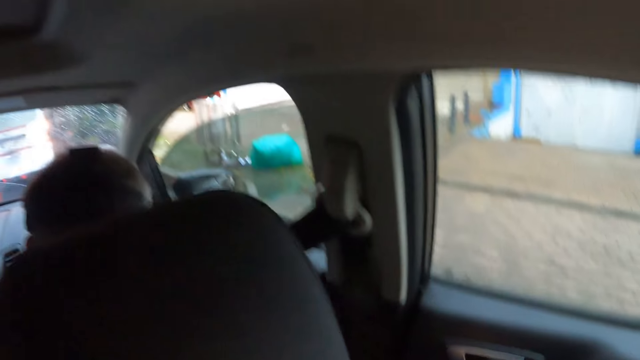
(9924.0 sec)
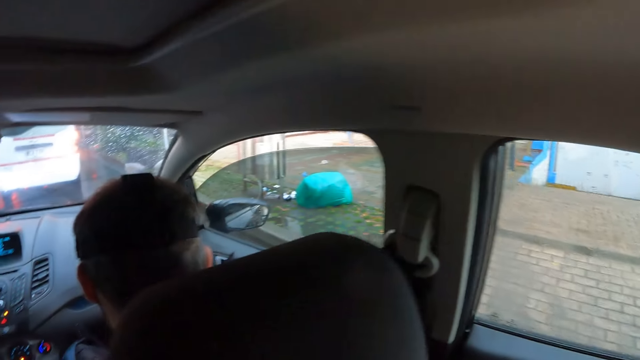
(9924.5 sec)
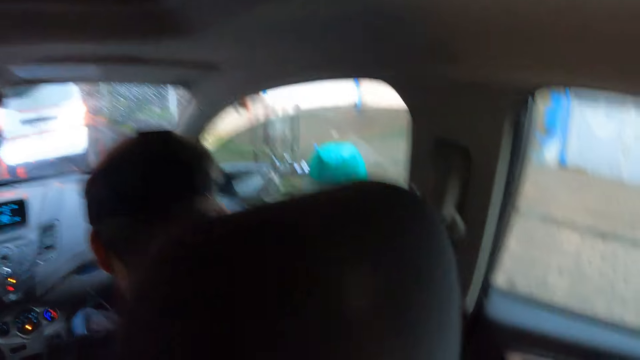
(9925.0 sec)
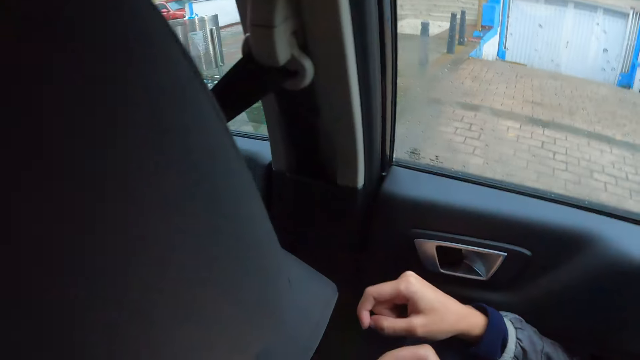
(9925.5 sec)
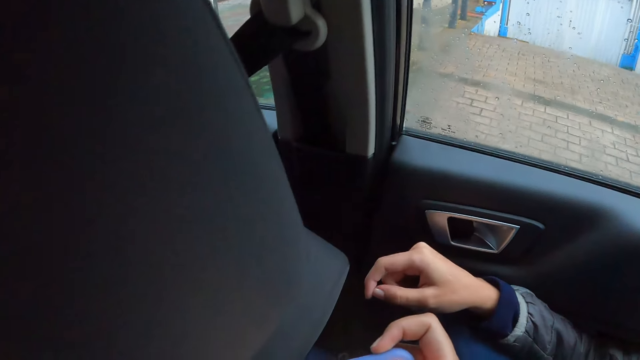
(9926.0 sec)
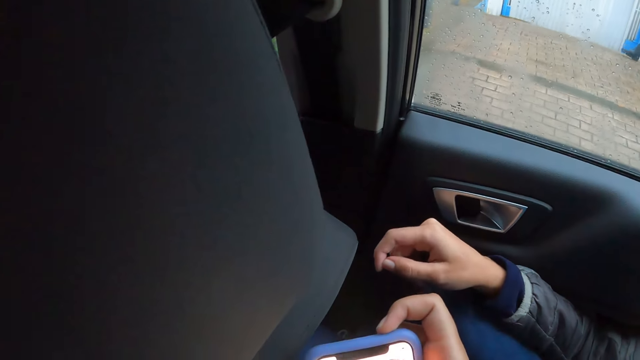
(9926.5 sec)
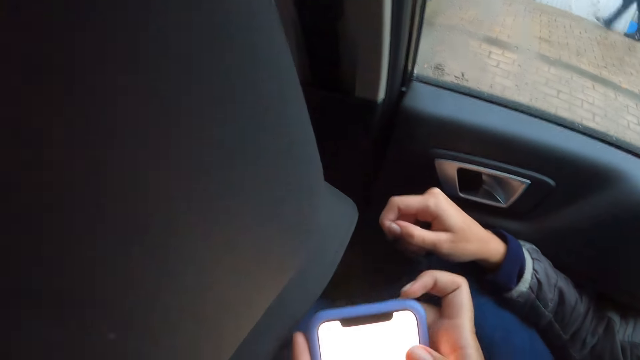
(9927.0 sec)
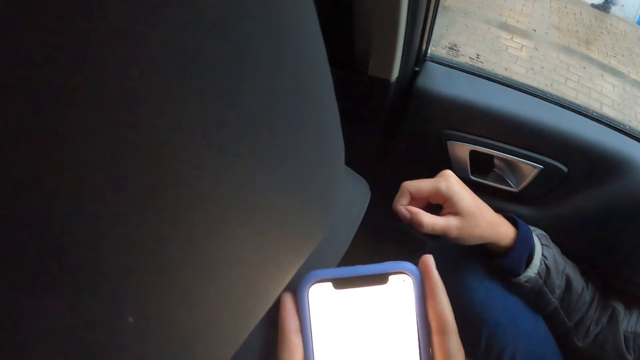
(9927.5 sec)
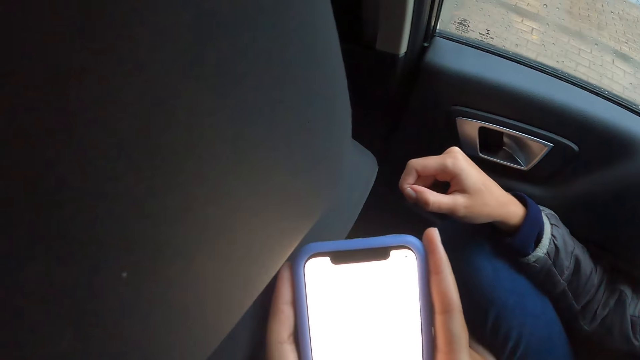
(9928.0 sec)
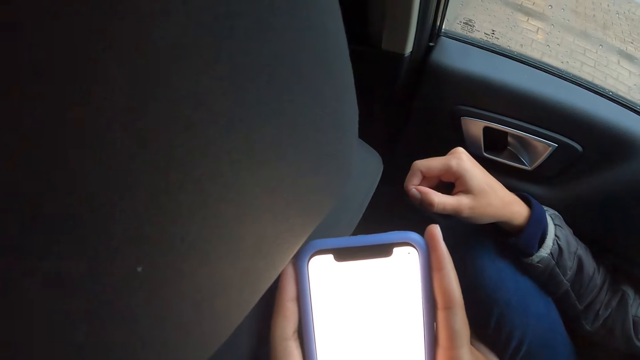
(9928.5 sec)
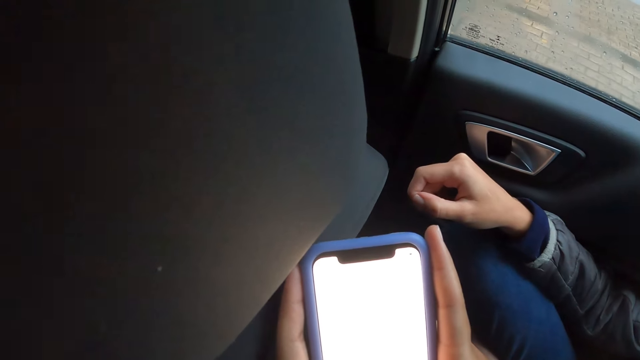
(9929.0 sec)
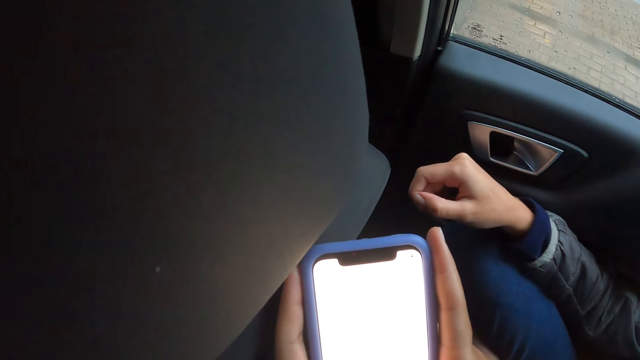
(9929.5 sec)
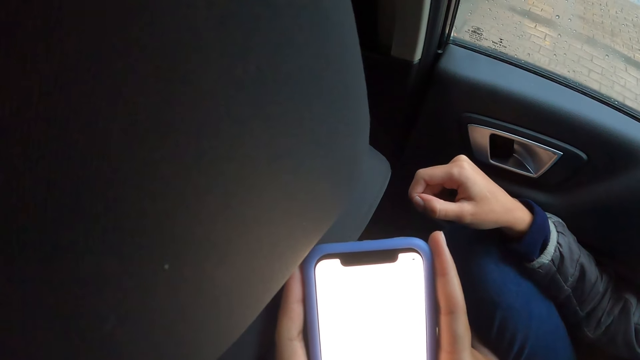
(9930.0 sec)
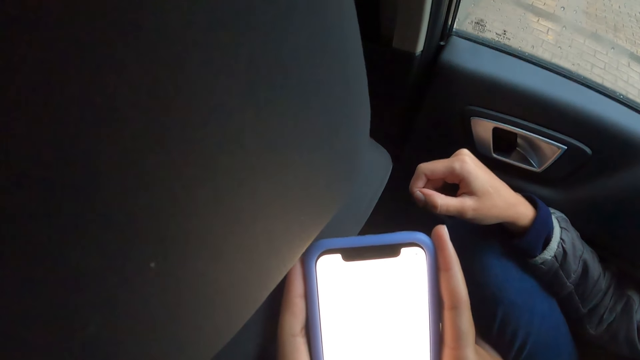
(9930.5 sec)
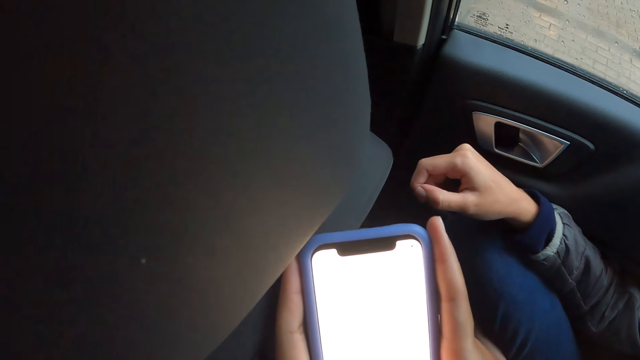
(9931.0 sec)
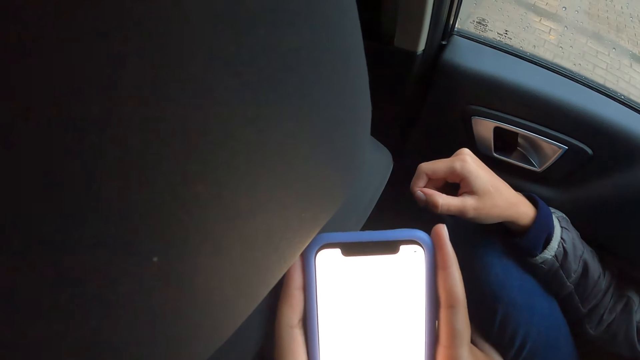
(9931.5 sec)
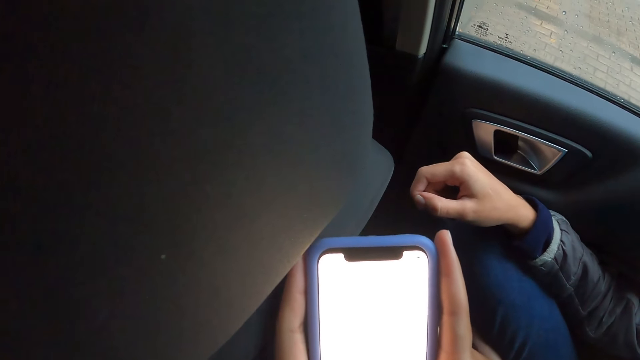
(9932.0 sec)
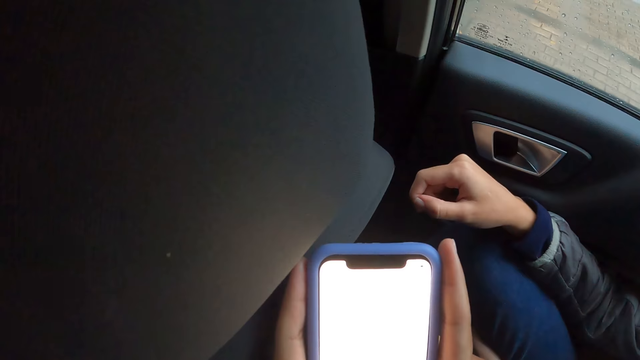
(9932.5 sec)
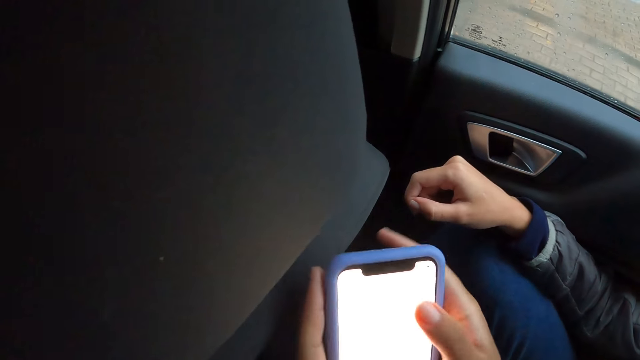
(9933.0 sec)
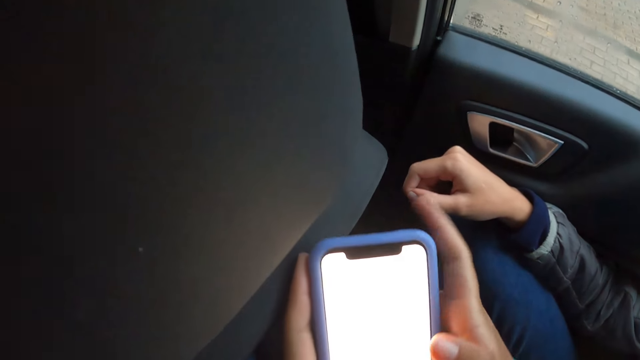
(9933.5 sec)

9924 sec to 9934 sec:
The woman stops the car. The camera wearer looks around. They stare at the phone.

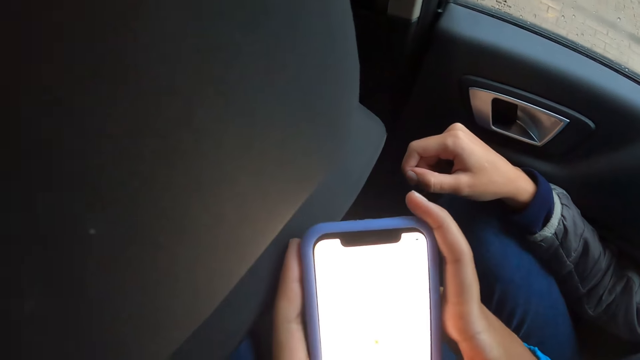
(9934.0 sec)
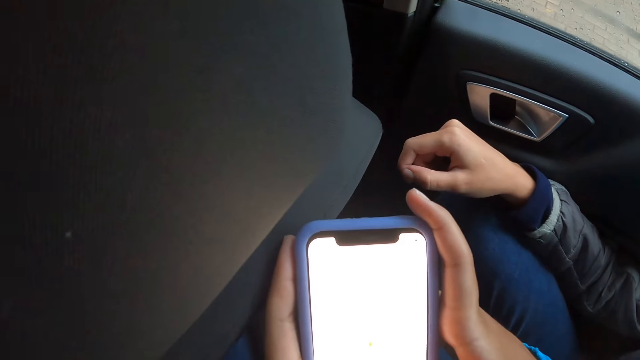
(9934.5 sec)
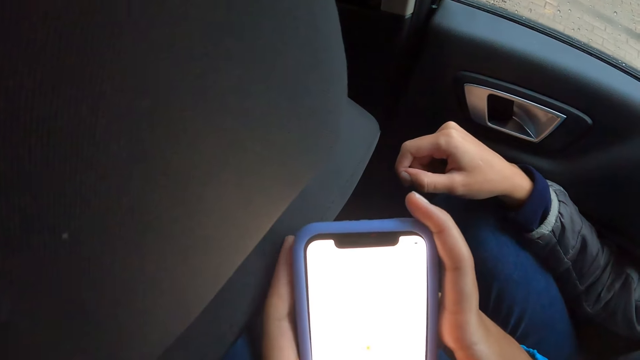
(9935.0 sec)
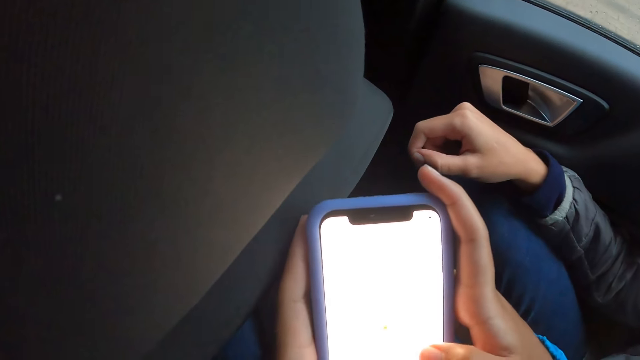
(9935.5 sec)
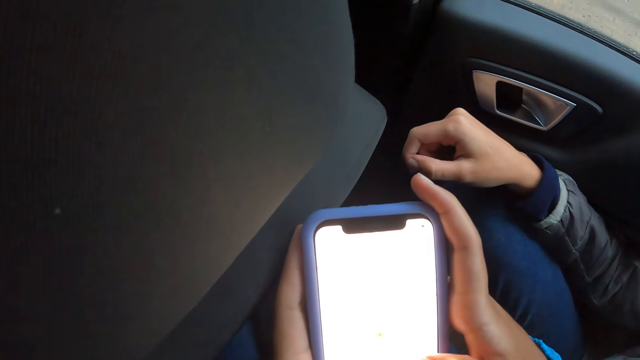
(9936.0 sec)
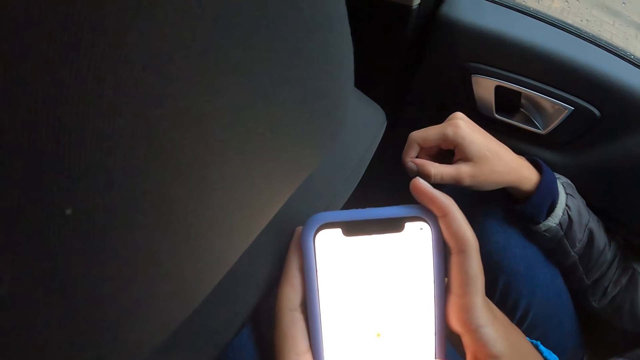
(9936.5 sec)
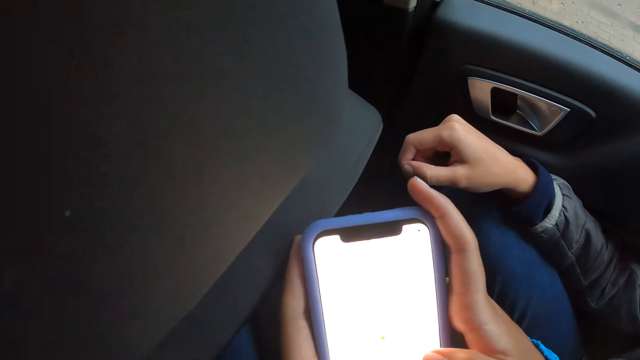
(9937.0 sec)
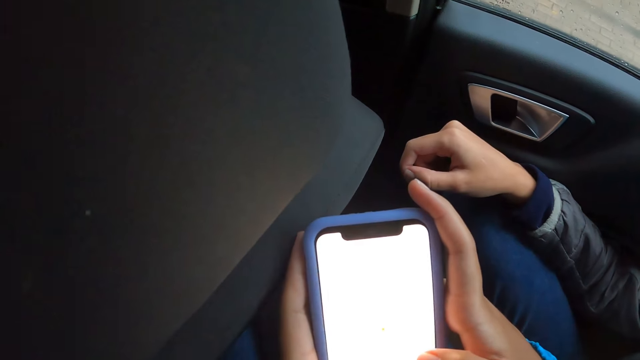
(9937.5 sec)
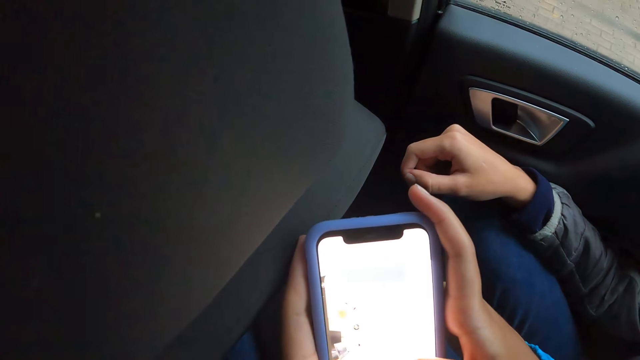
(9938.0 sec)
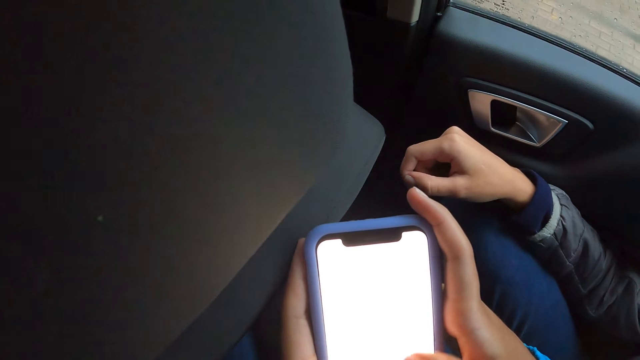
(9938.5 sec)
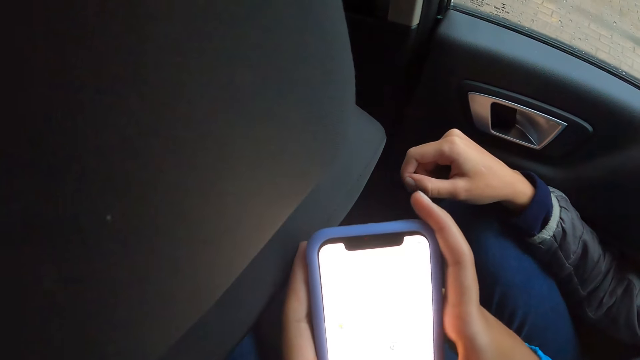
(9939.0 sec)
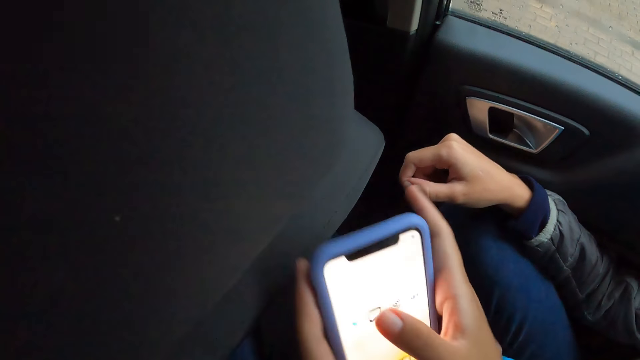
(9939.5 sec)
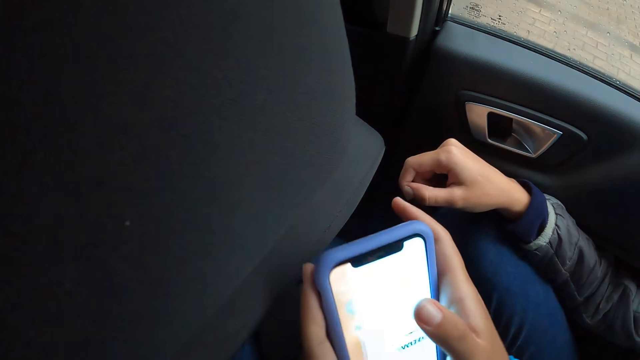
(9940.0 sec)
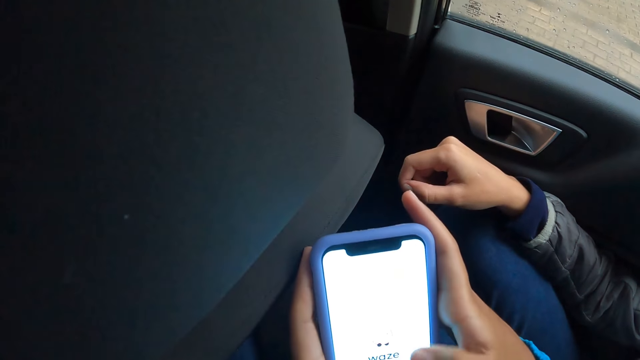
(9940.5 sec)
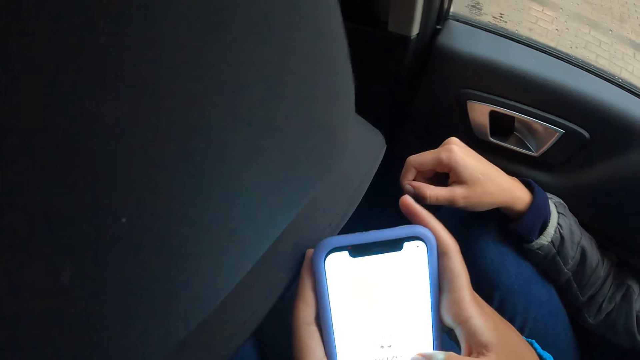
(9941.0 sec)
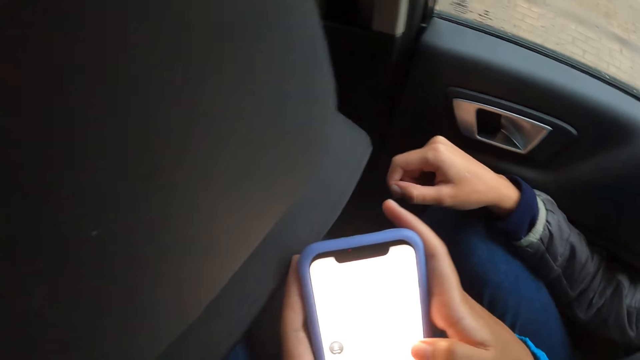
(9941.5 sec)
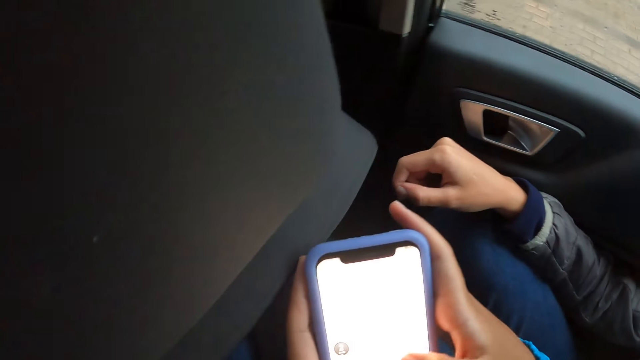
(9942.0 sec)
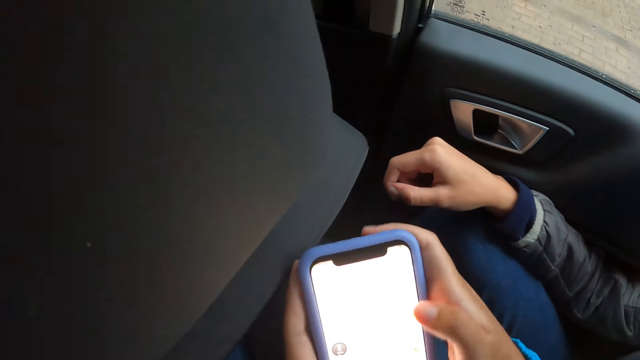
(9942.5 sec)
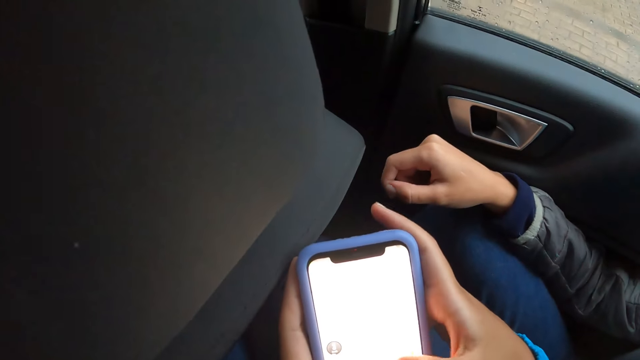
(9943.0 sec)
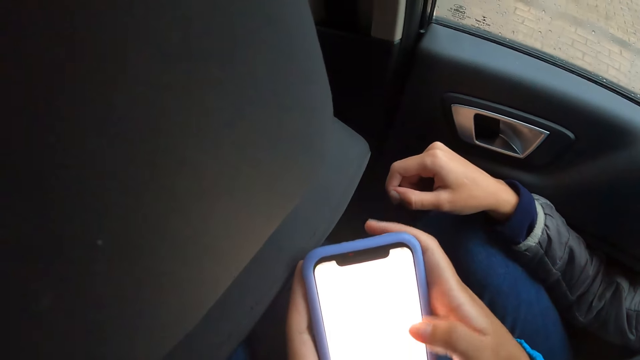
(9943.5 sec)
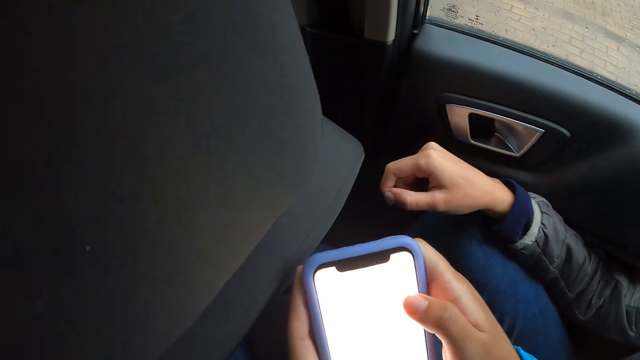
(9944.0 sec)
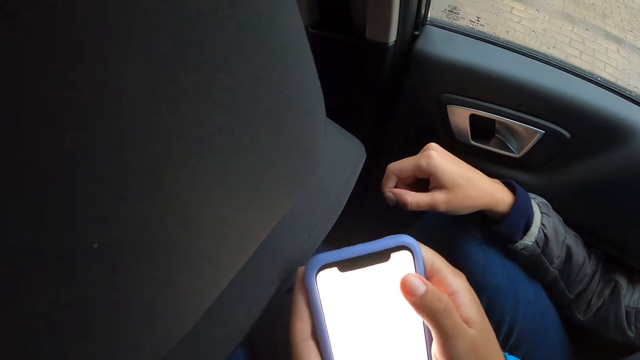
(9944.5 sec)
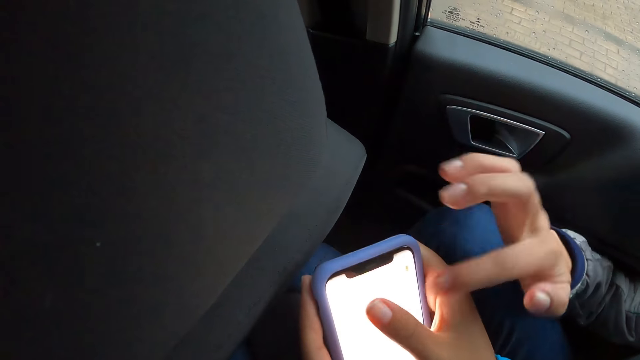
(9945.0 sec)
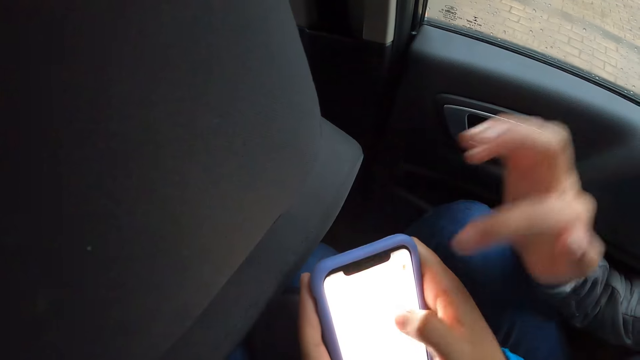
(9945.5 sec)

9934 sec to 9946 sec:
The camera wearer scrolls the phone.
